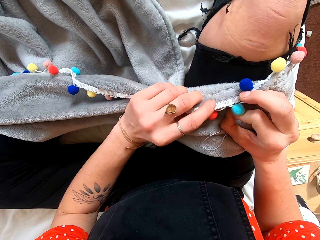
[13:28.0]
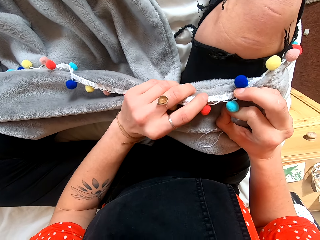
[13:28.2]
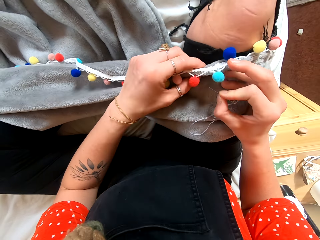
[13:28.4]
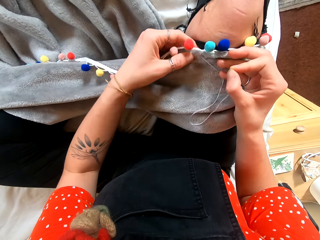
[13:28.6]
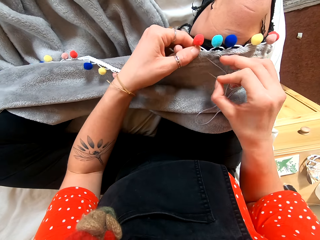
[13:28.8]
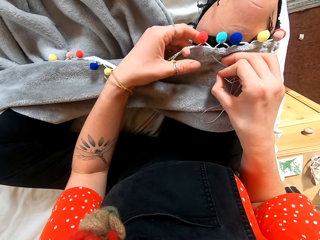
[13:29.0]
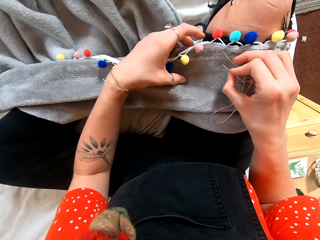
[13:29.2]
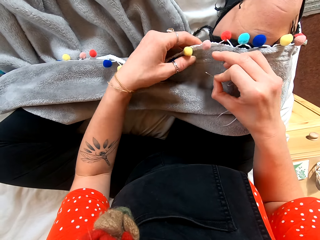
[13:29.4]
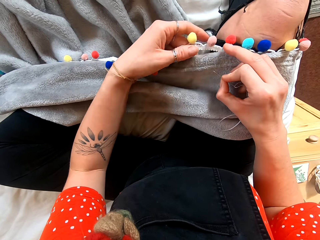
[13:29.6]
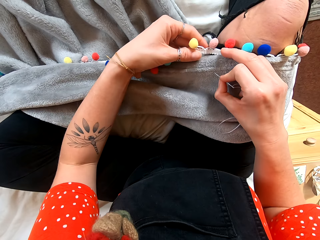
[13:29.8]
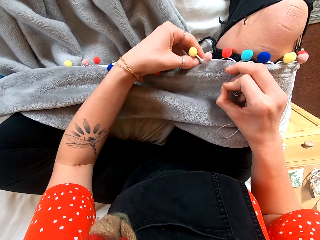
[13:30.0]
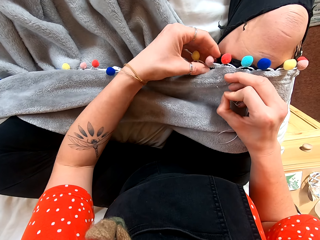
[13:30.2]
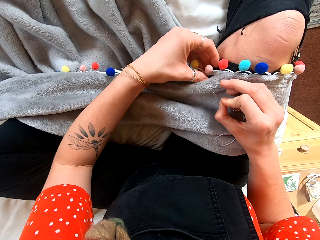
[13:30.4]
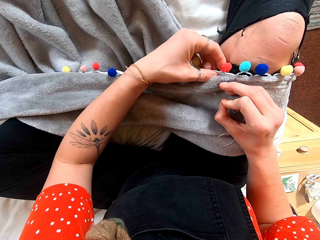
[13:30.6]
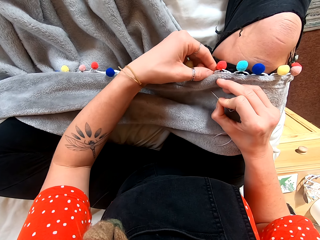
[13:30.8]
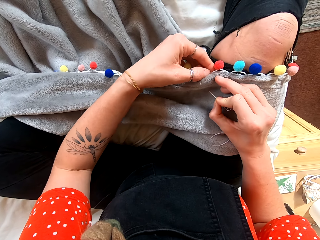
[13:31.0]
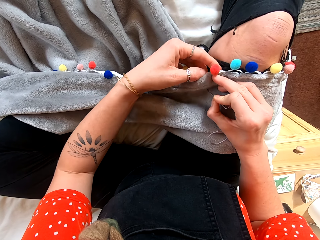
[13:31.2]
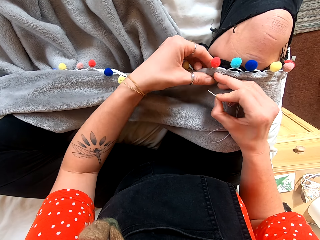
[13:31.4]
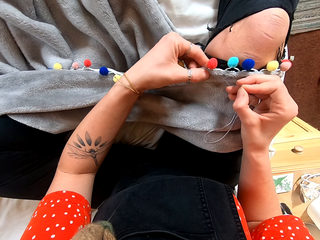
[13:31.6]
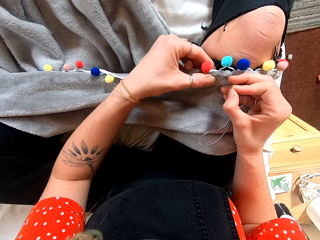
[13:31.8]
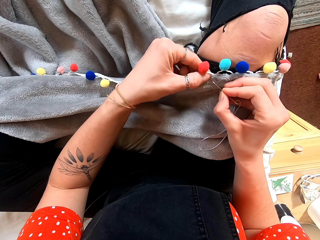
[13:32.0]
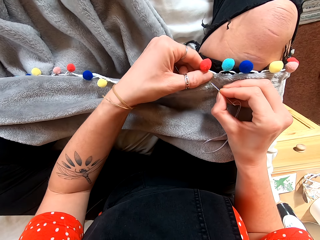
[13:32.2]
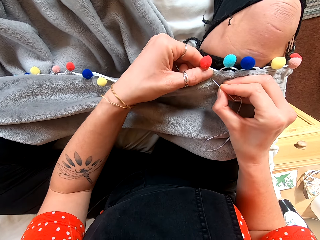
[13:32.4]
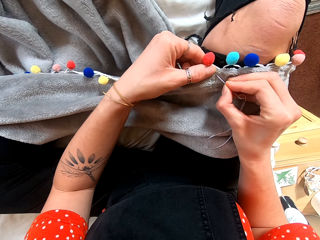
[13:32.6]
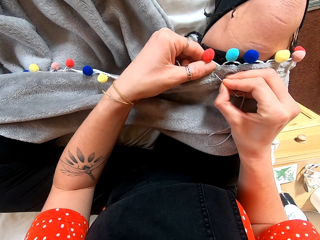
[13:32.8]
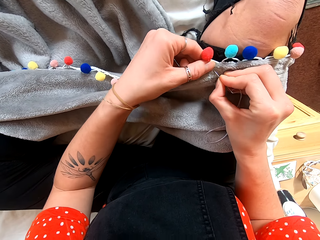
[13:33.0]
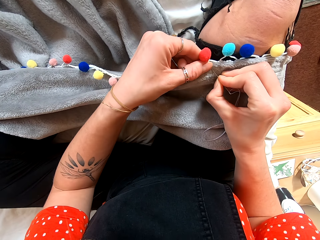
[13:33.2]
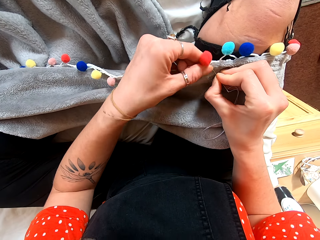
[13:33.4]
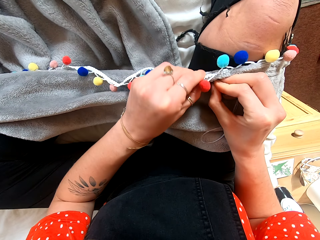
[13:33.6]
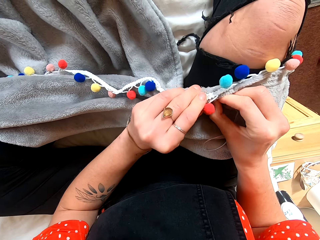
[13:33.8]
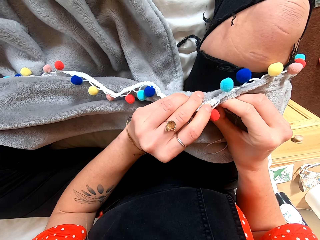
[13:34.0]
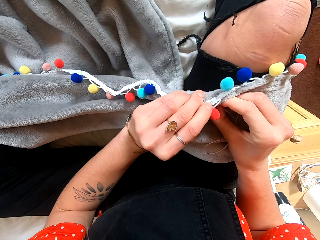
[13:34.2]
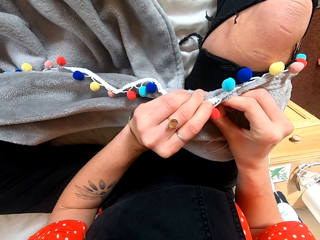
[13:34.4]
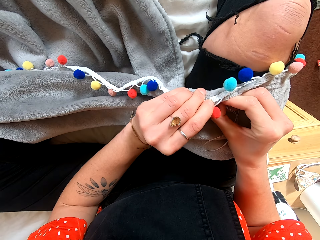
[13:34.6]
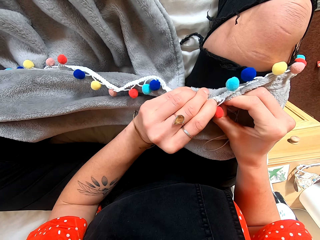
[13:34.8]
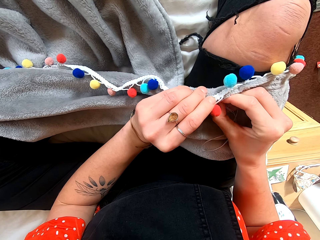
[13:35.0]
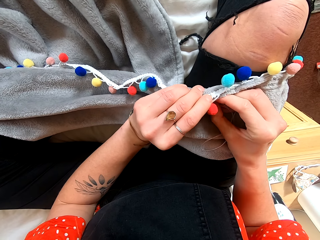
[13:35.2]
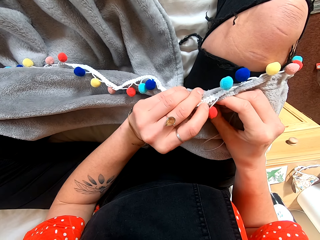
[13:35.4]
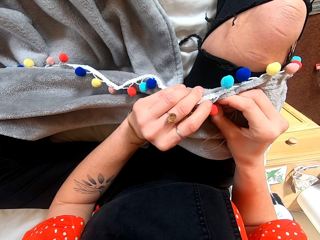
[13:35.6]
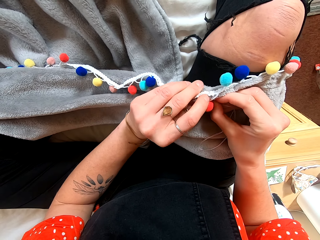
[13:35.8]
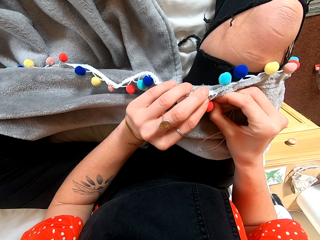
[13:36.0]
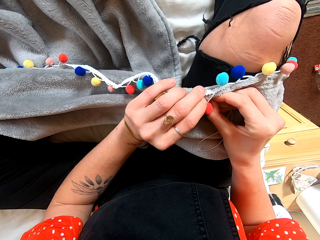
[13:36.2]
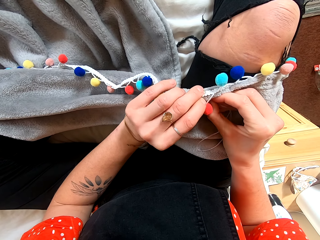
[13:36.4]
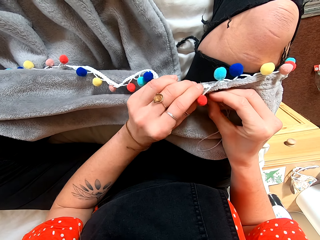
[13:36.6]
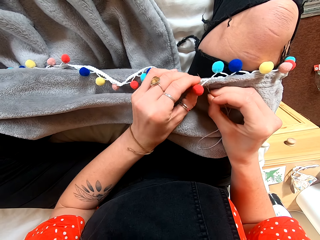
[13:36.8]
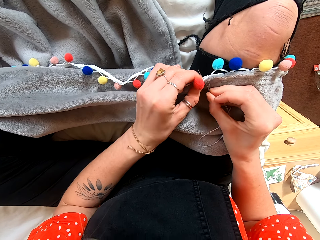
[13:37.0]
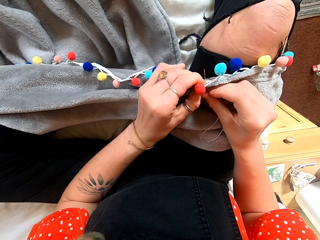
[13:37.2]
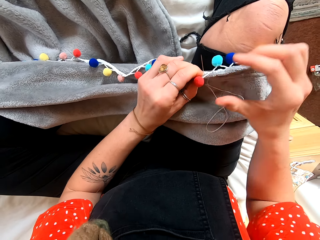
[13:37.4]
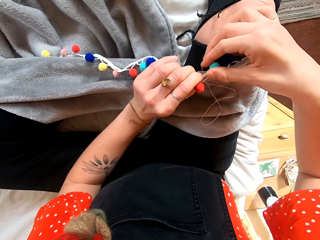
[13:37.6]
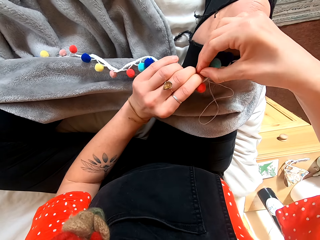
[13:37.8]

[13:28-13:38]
The camera wearer sews a cloth with her hands.

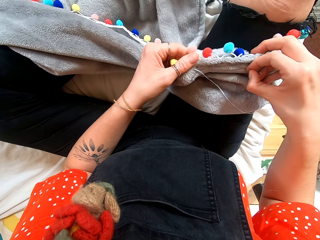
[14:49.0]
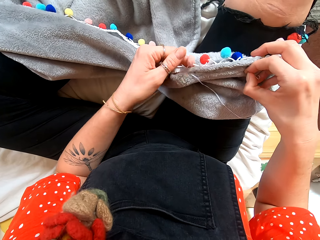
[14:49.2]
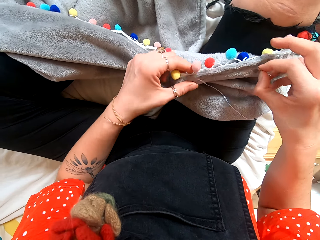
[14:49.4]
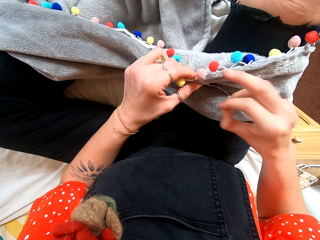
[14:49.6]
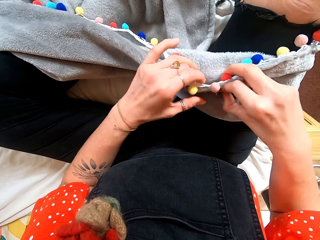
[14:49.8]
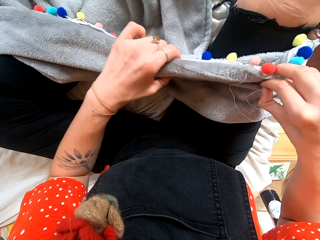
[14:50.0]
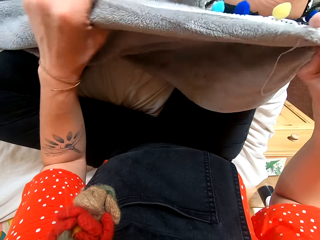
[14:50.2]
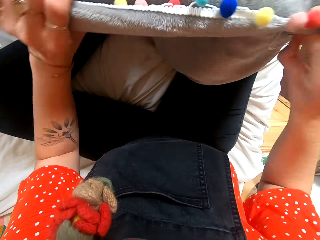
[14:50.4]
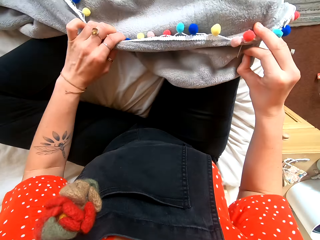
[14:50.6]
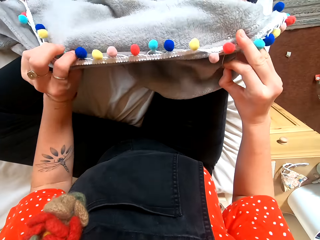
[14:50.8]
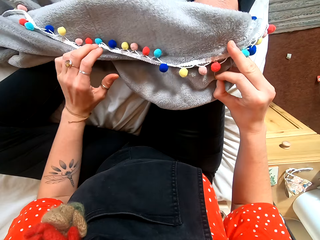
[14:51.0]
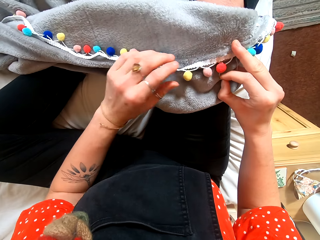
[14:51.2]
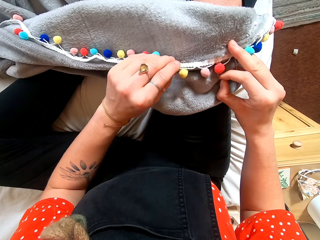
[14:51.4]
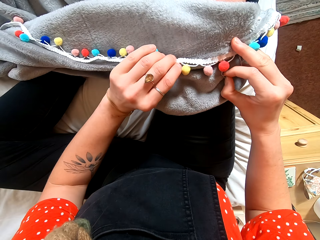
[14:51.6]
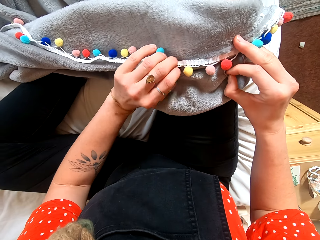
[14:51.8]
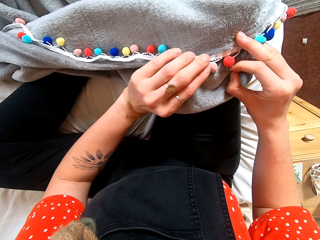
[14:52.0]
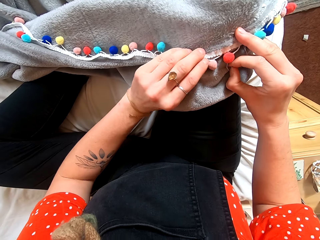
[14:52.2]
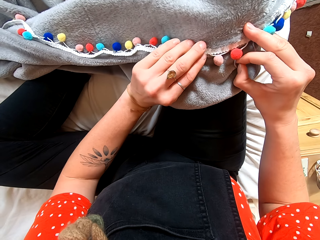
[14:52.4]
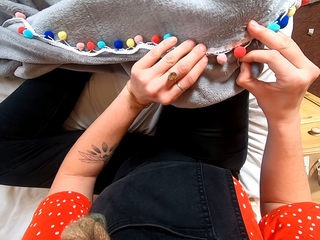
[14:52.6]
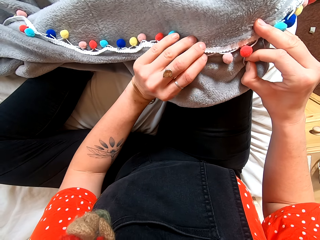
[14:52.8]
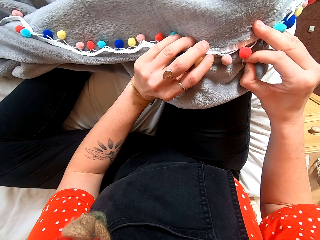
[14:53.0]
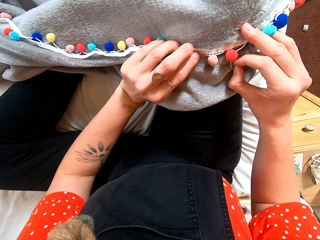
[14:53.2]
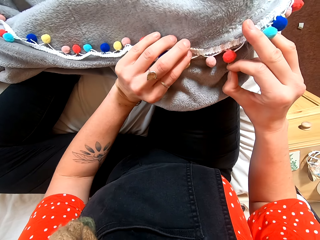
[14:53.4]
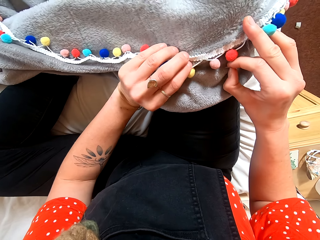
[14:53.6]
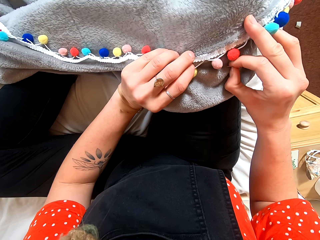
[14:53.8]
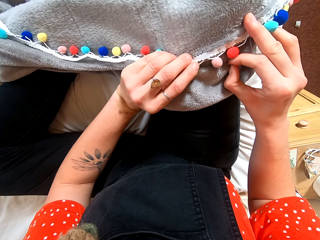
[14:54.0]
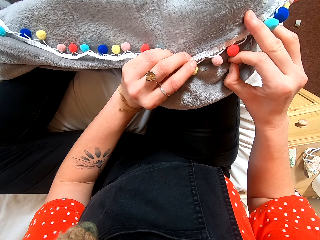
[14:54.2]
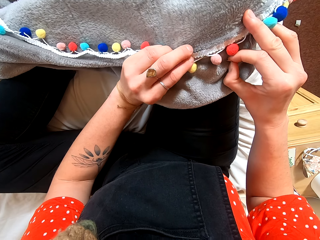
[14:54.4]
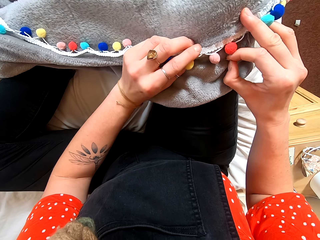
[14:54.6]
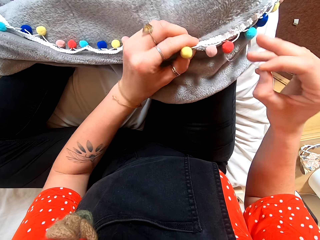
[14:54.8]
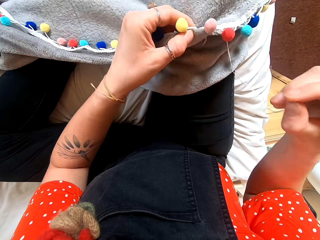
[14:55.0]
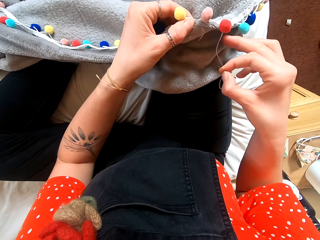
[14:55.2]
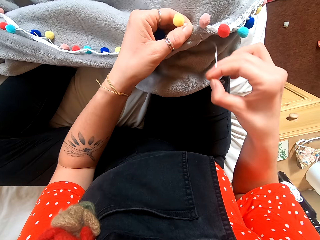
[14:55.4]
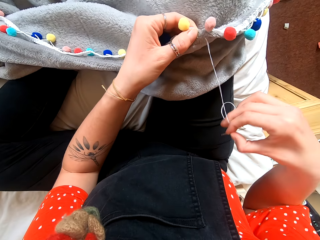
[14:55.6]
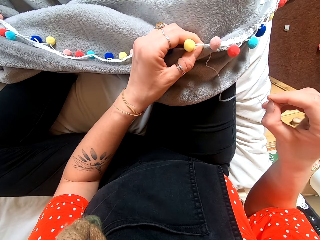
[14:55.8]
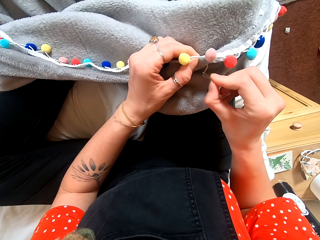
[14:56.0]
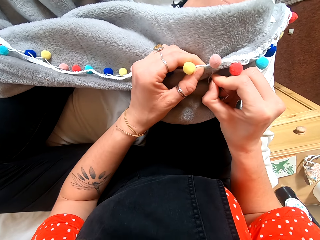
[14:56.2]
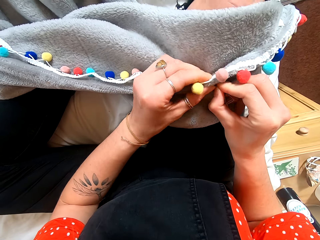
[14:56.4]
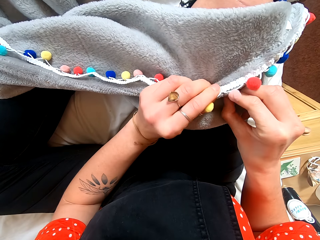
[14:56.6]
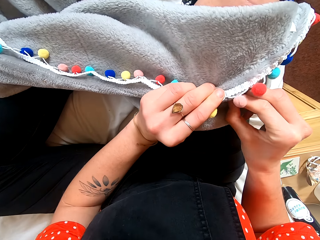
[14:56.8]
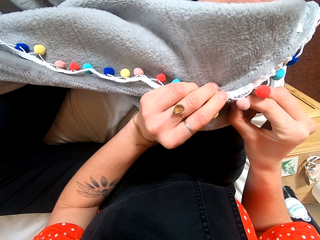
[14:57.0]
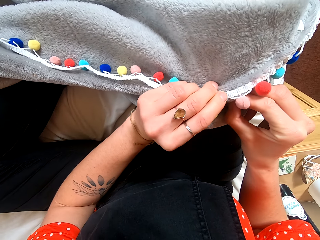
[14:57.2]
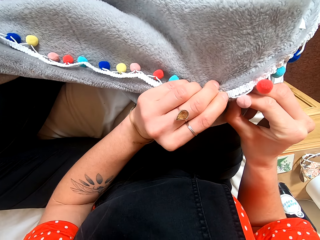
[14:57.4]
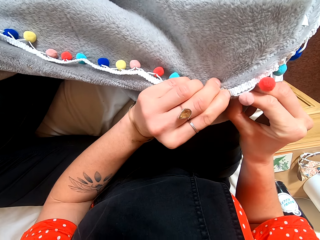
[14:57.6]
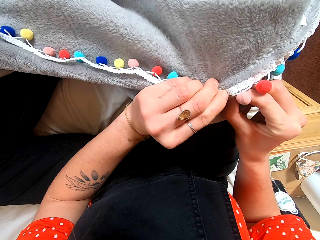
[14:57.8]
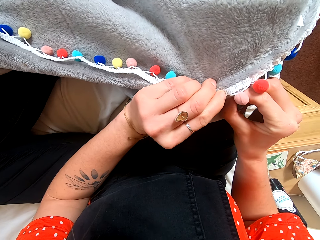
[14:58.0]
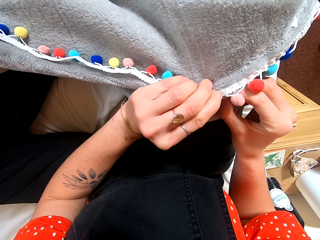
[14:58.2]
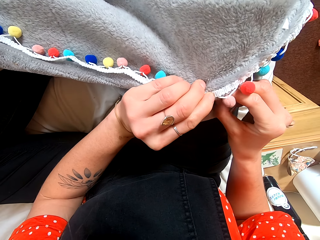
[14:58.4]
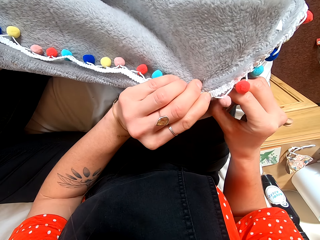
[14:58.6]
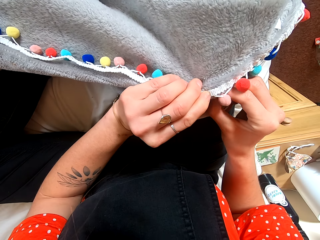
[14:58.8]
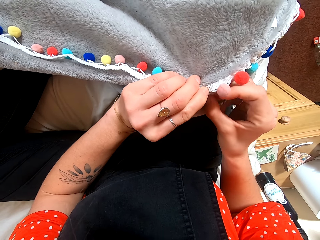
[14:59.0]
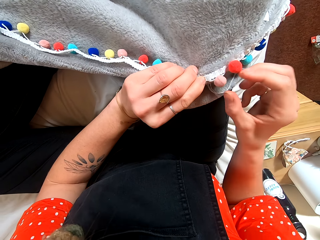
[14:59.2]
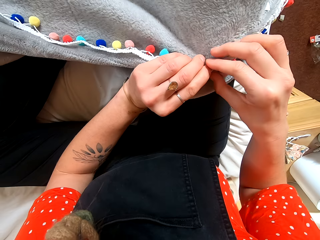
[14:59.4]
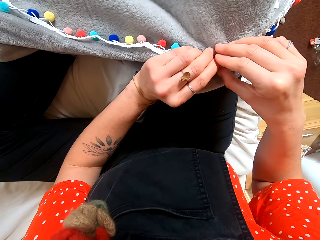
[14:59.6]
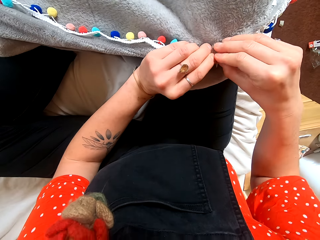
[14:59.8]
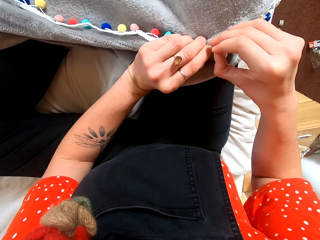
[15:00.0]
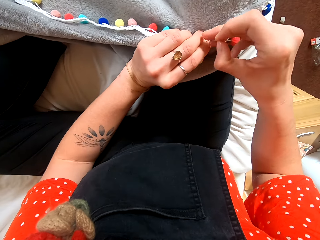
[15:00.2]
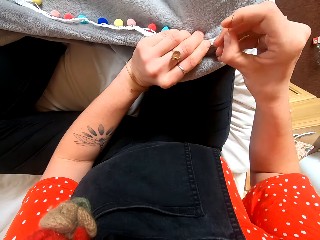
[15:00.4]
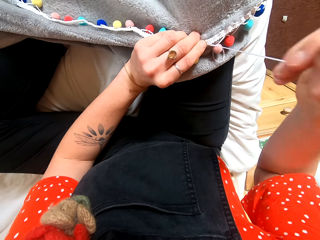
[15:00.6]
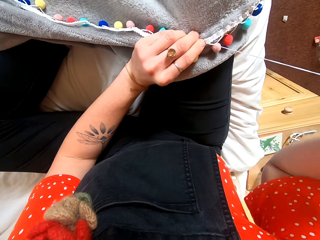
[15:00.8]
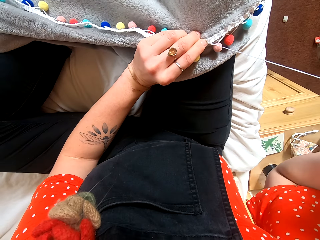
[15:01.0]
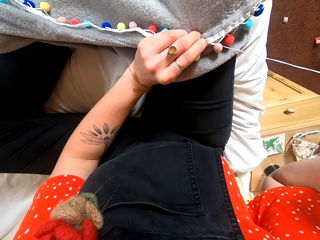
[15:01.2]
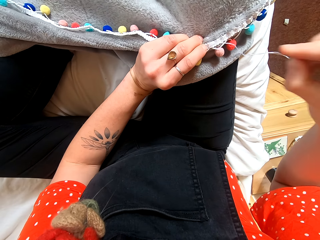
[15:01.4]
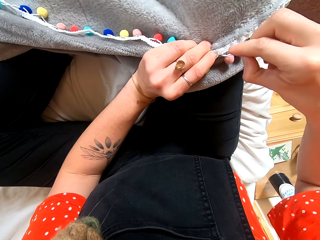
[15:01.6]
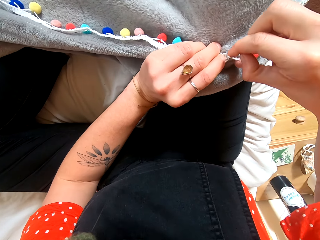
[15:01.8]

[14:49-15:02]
The camera wearer stretches the cloth. She sews the cloth with her hands.
